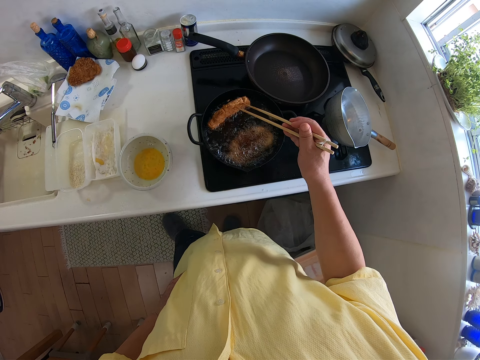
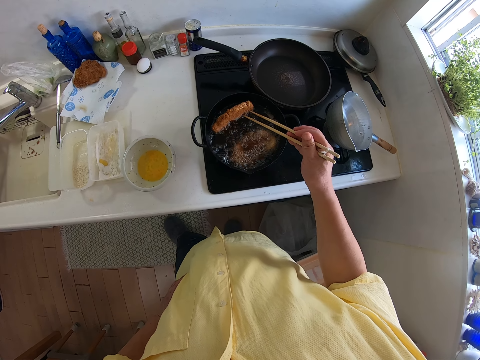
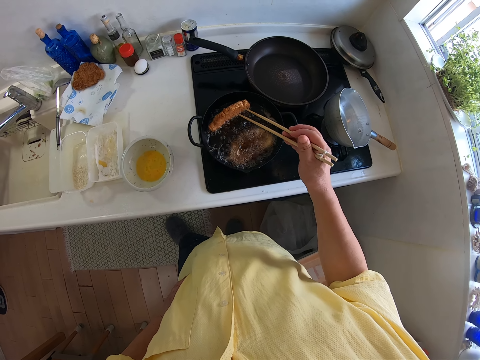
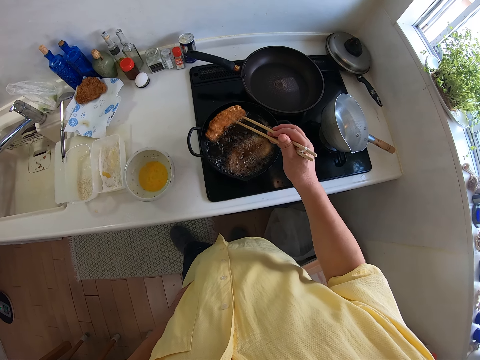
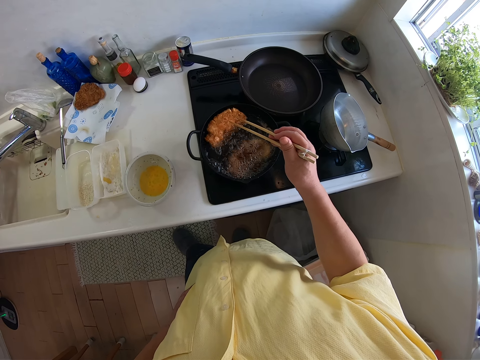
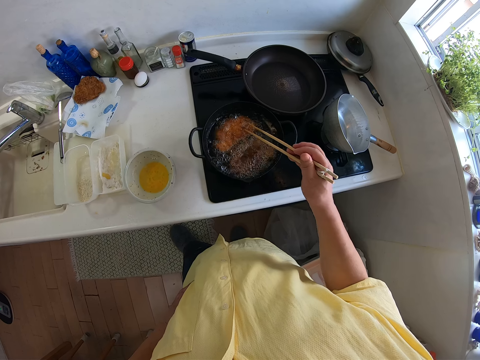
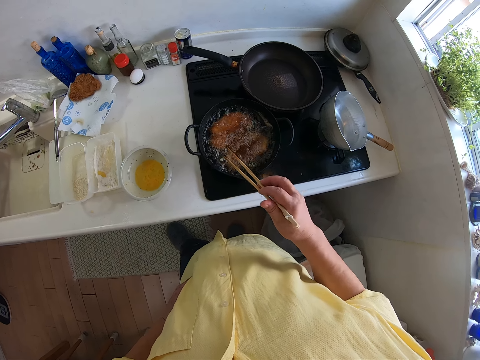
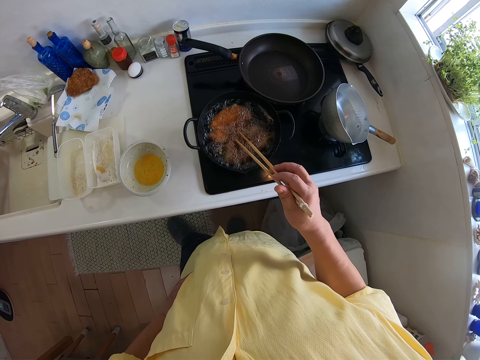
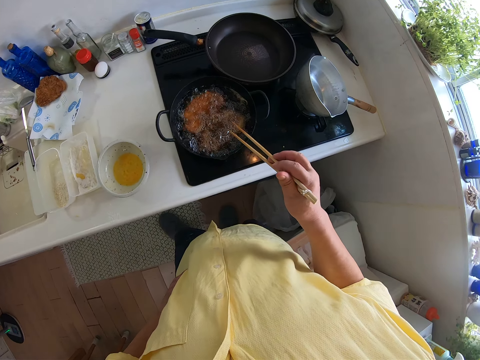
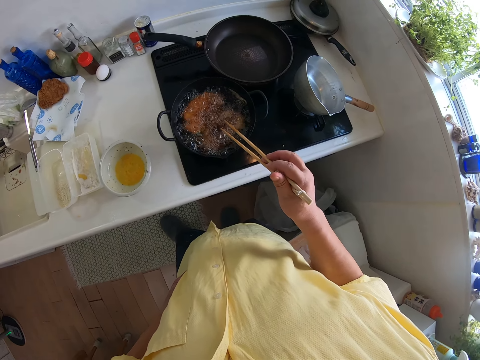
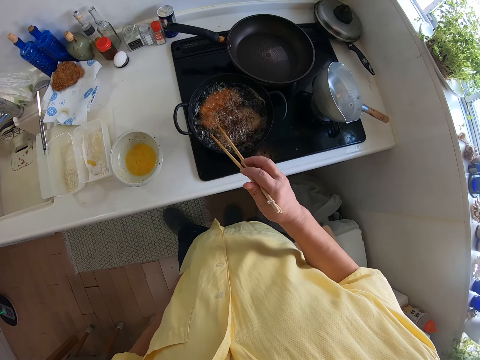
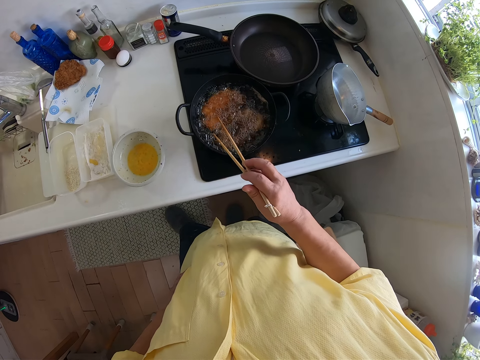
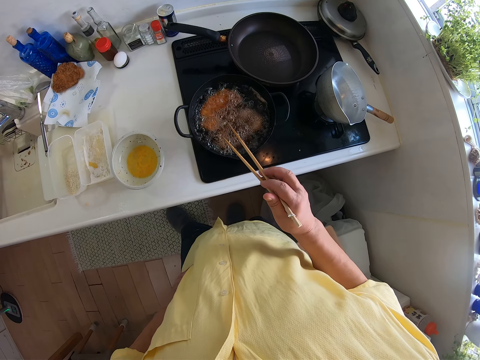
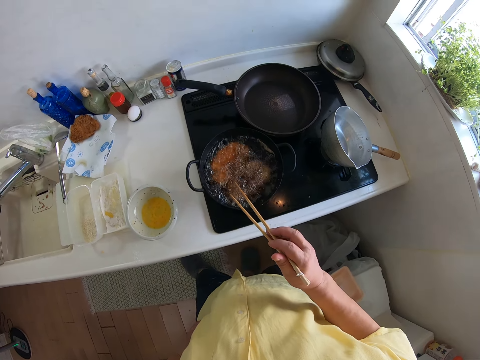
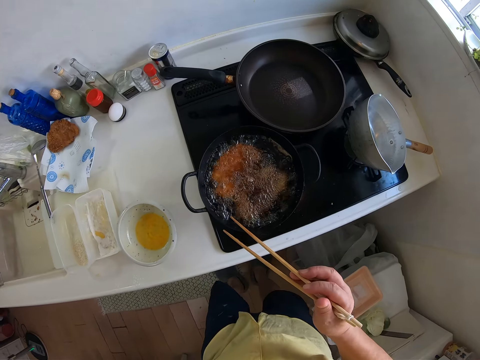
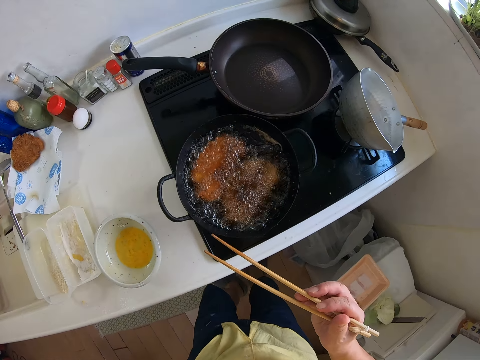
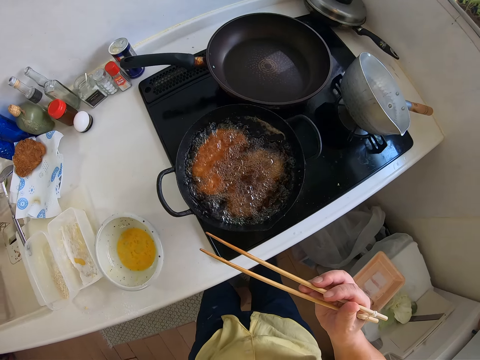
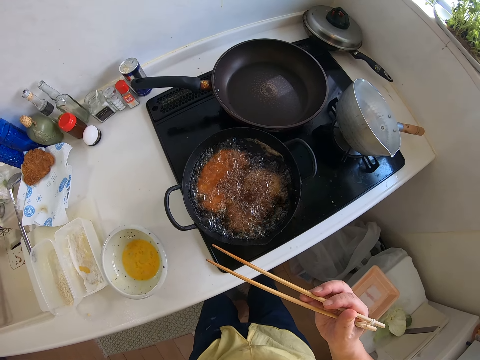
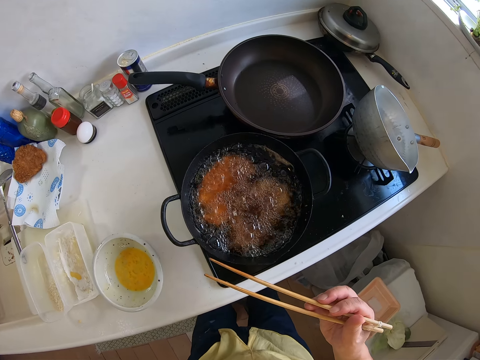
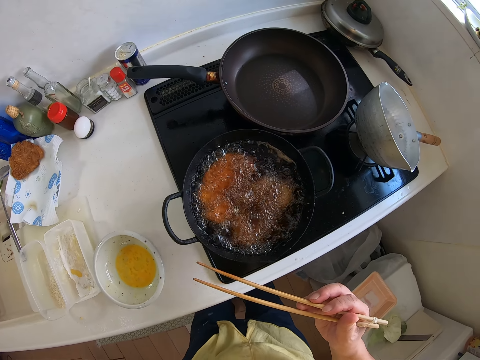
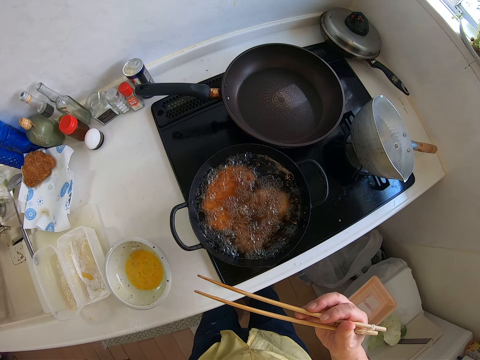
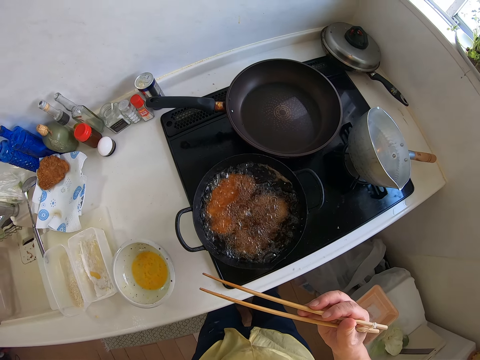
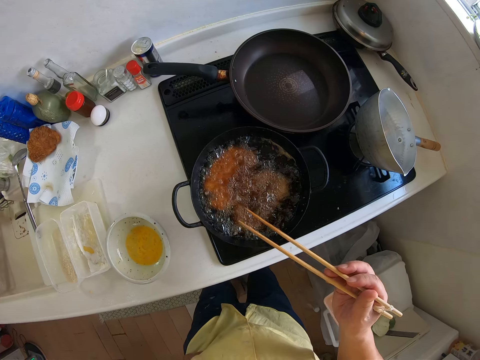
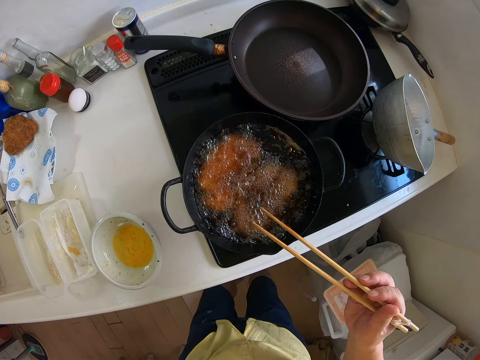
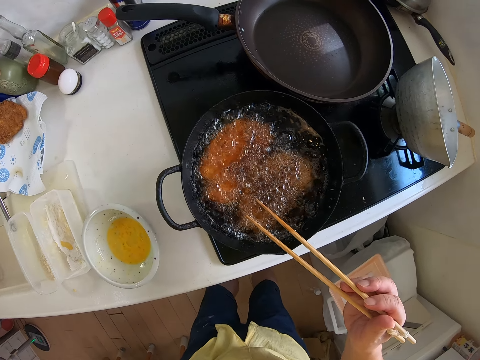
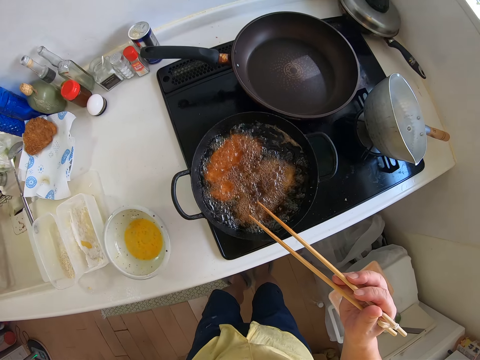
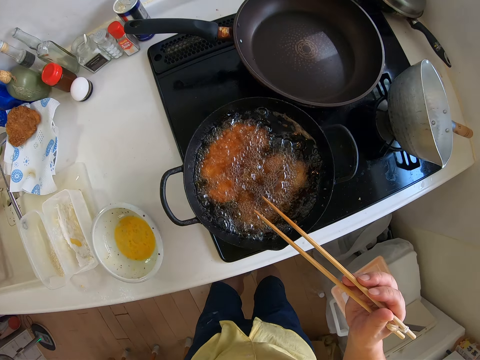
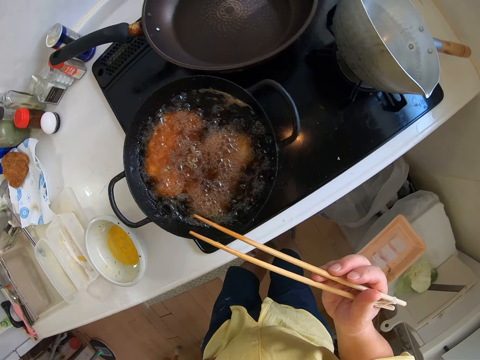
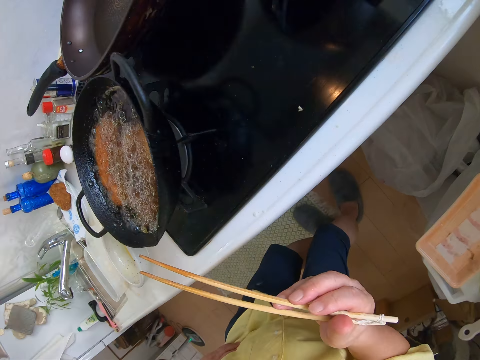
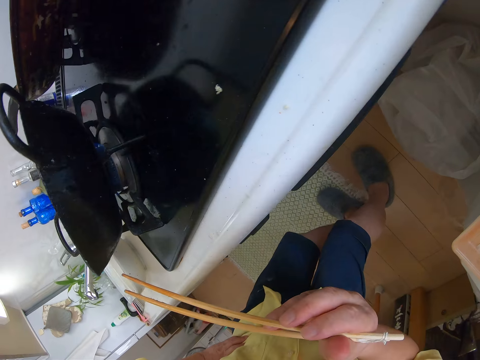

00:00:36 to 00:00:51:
The camera wearer looks at the frying pan.

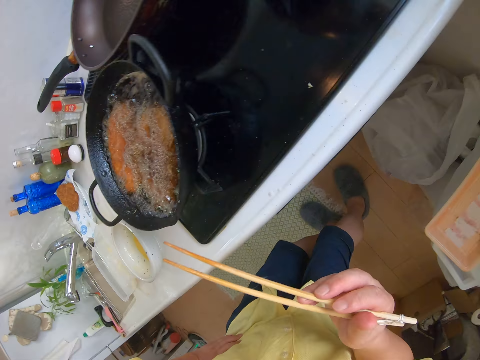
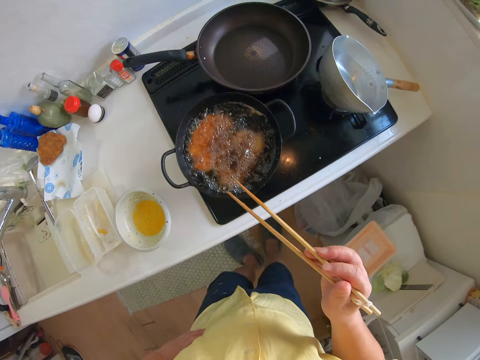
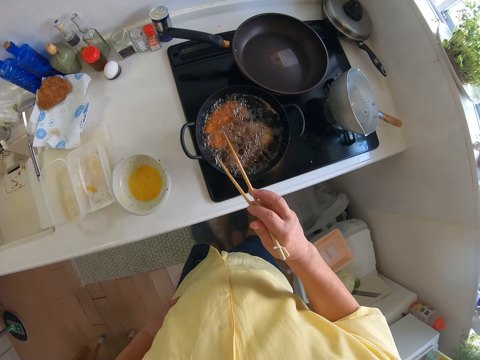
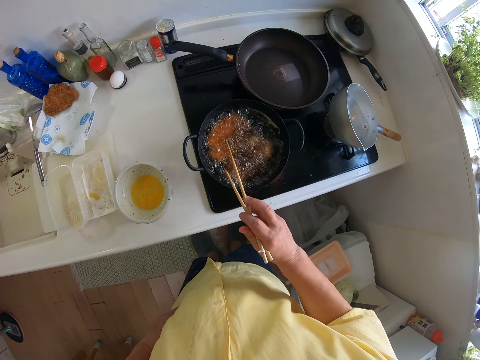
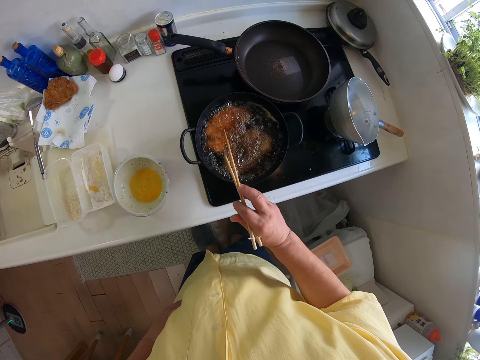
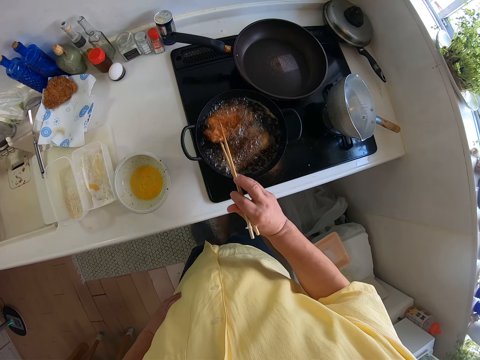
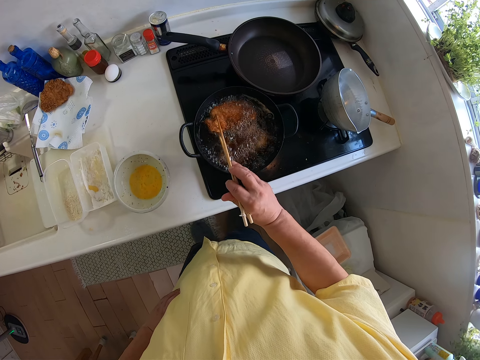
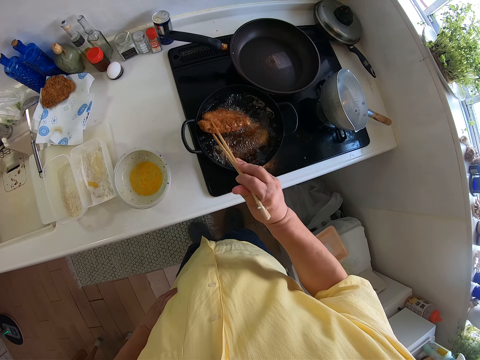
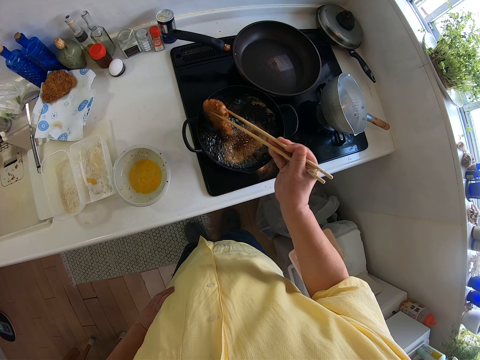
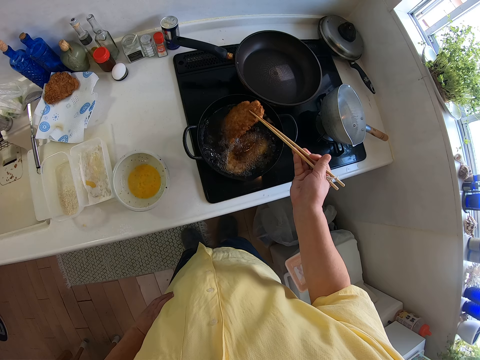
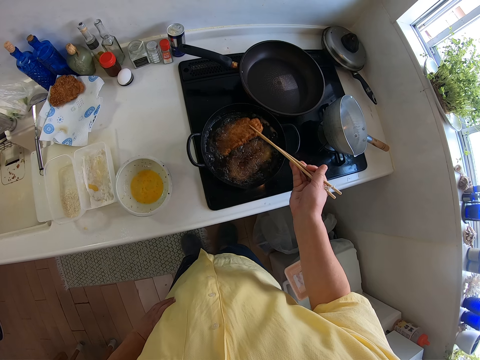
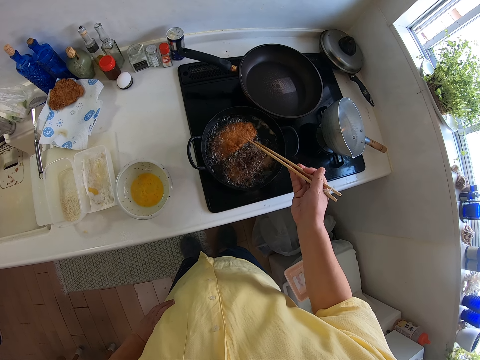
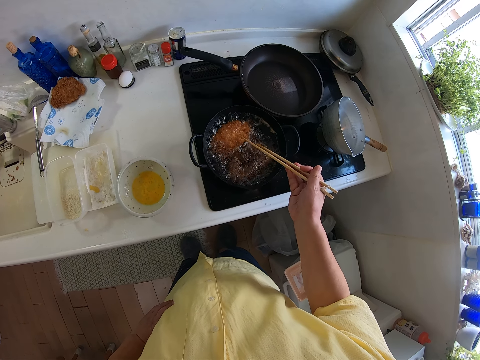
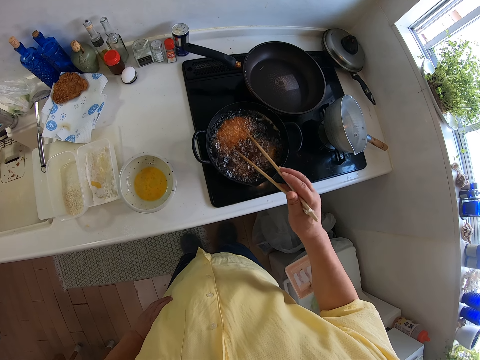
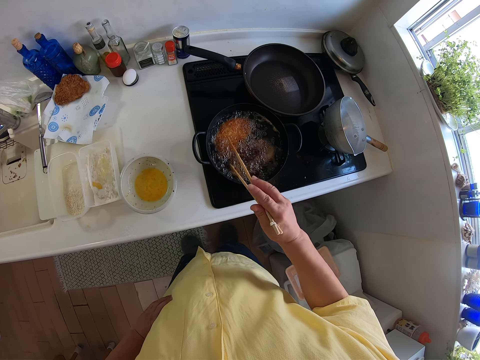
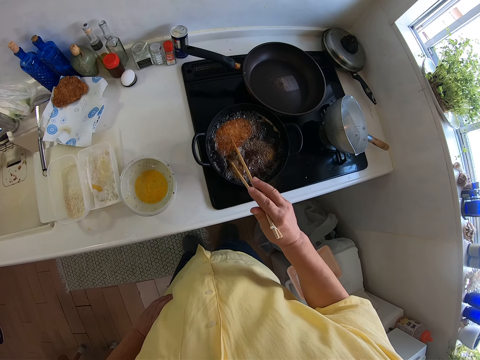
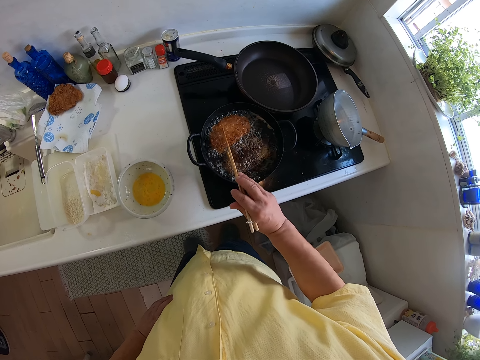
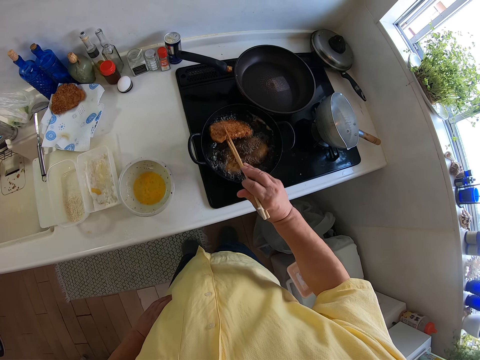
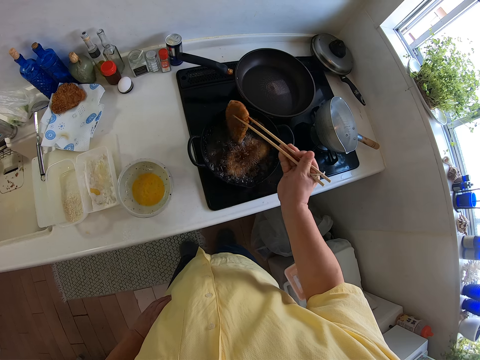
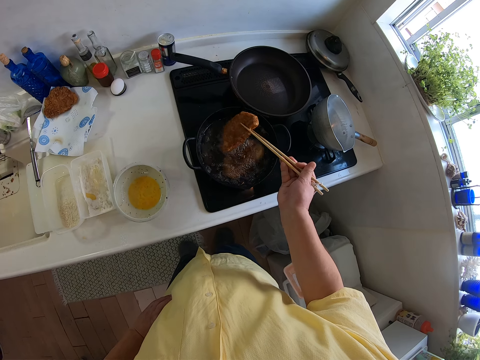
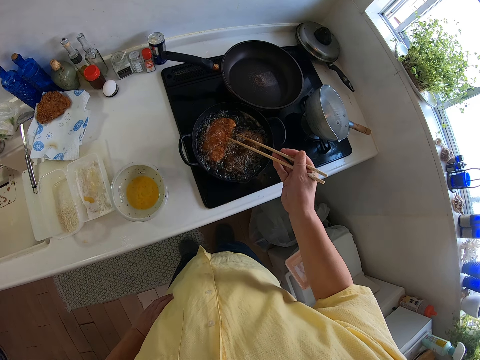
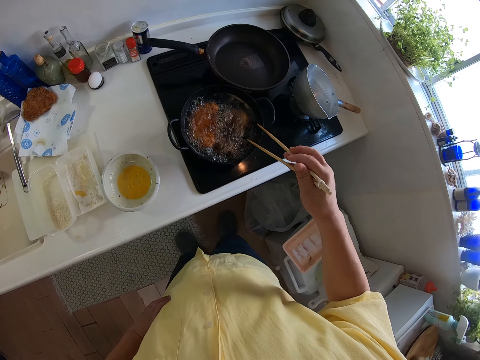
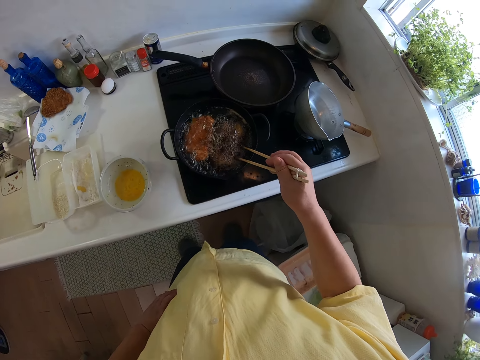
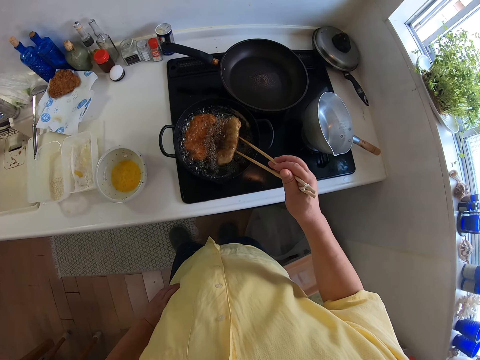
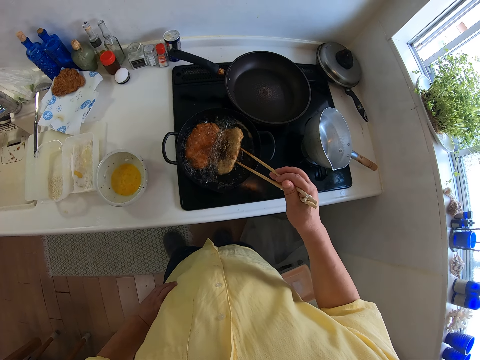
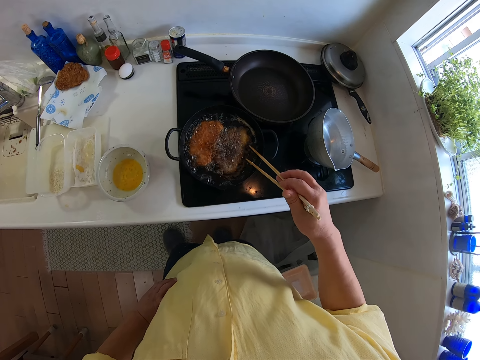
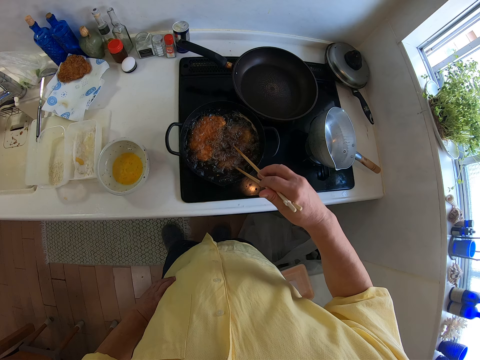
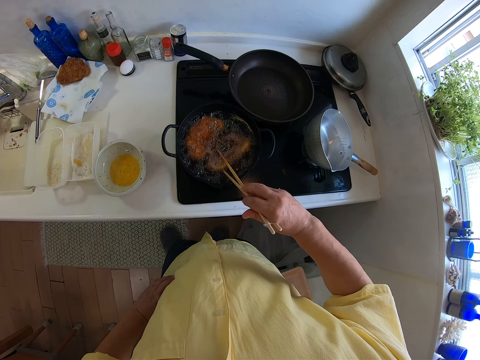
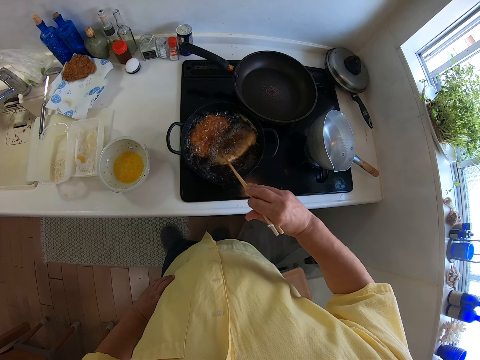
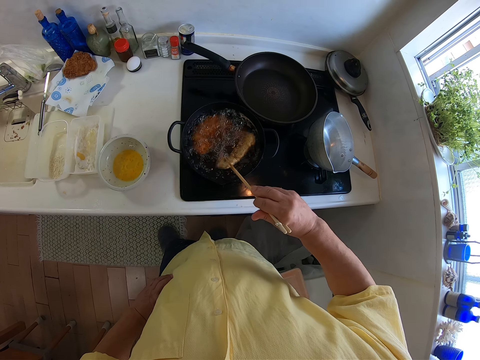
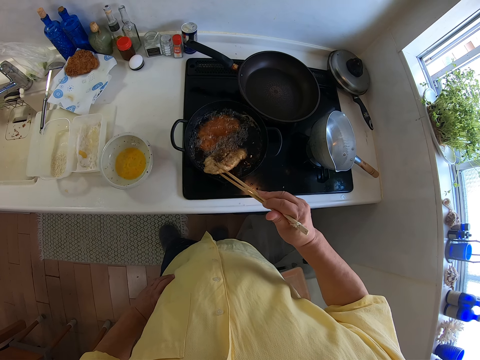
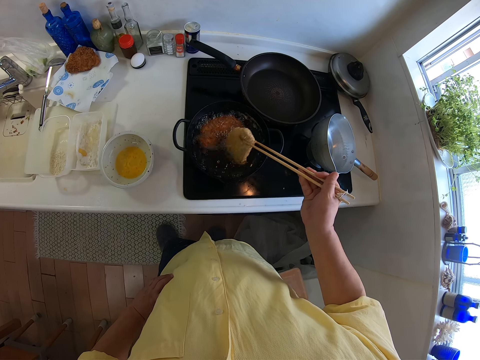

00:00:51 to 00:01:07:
The camera wearer turns the cutlets.
